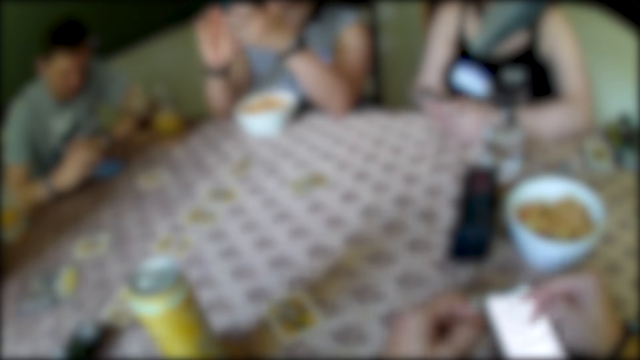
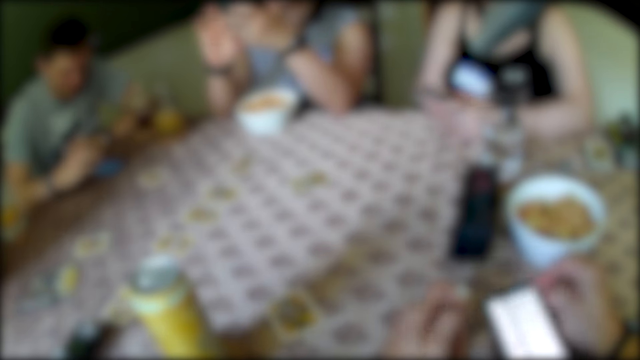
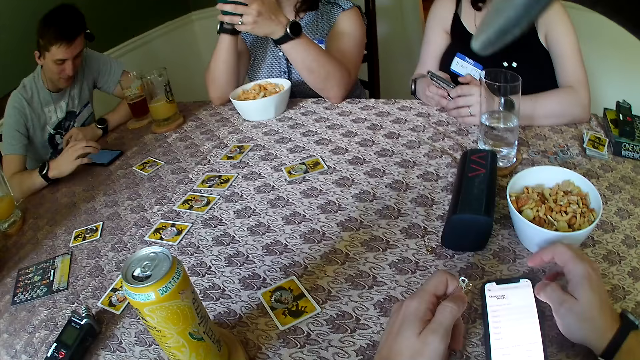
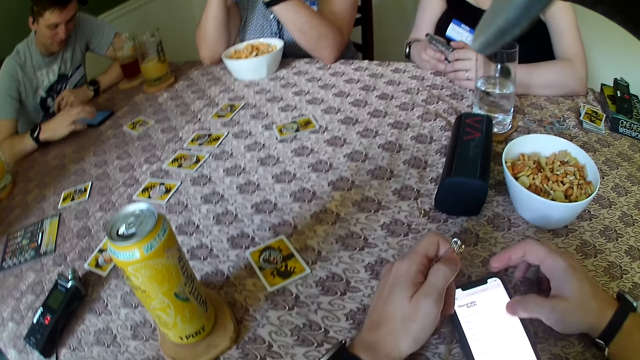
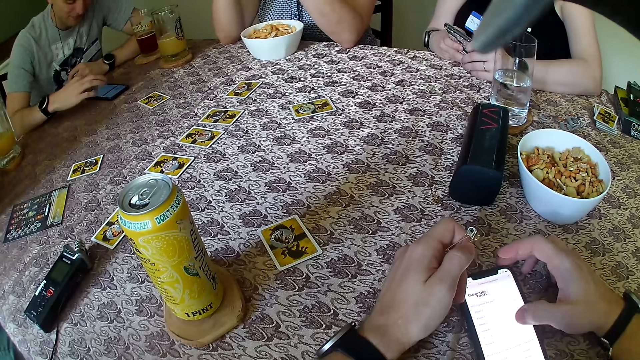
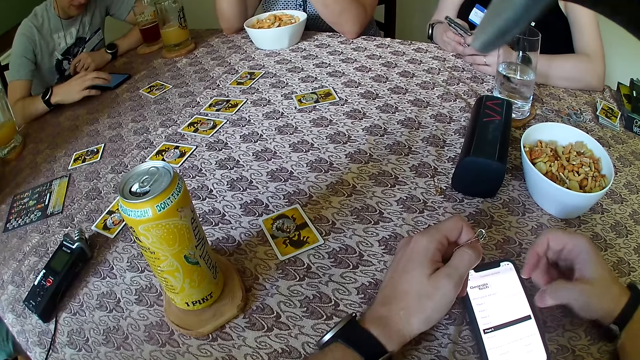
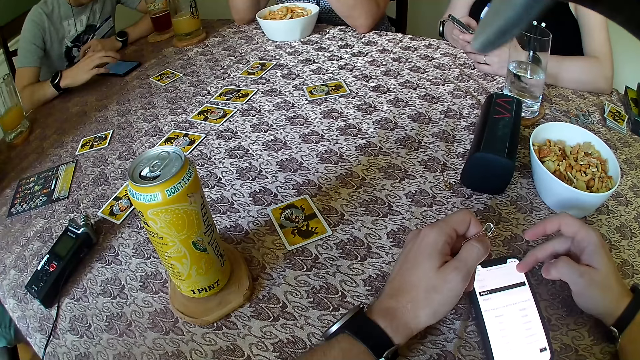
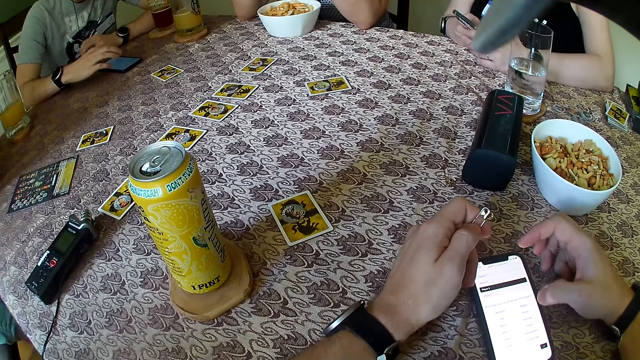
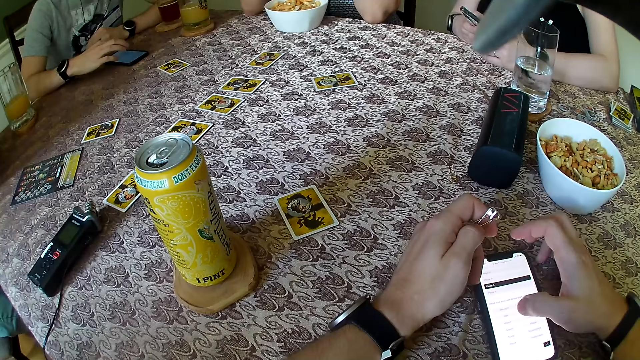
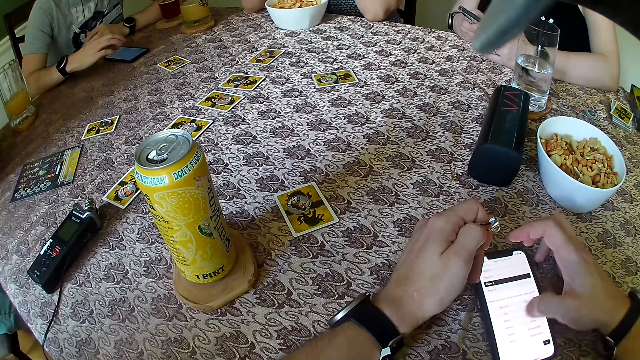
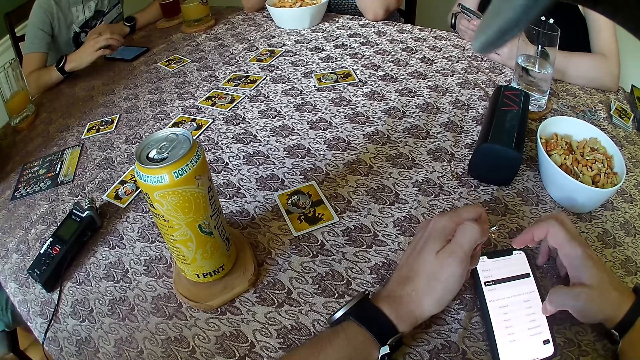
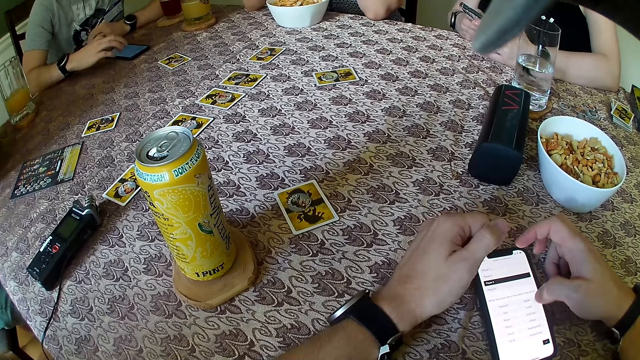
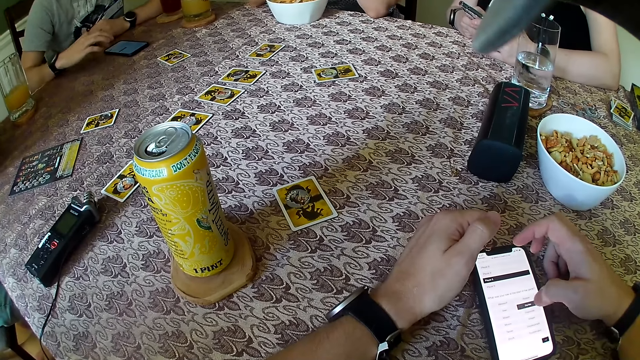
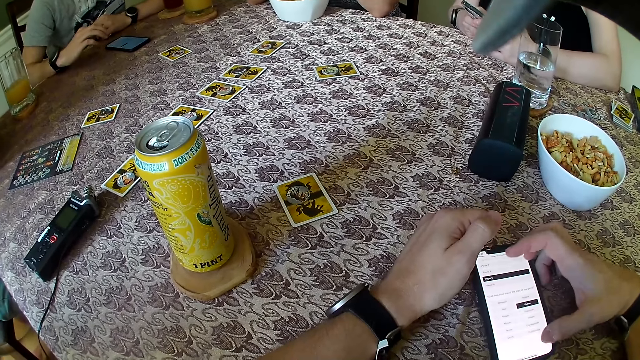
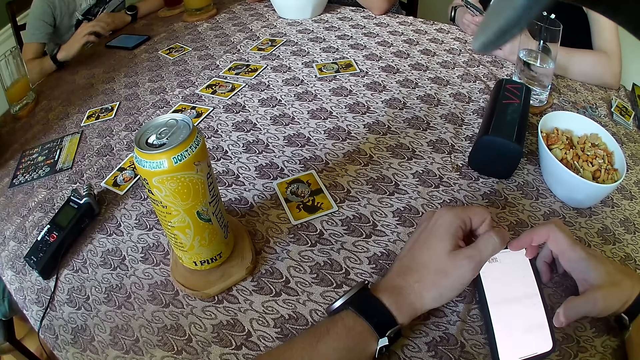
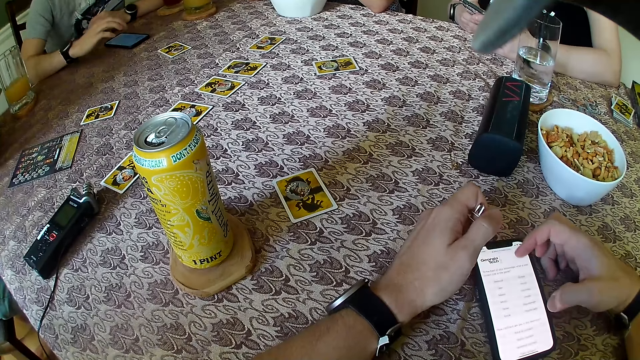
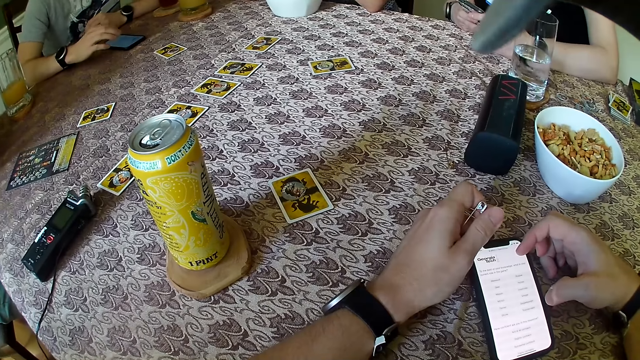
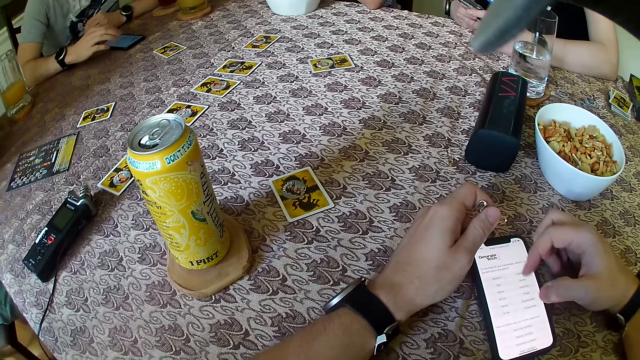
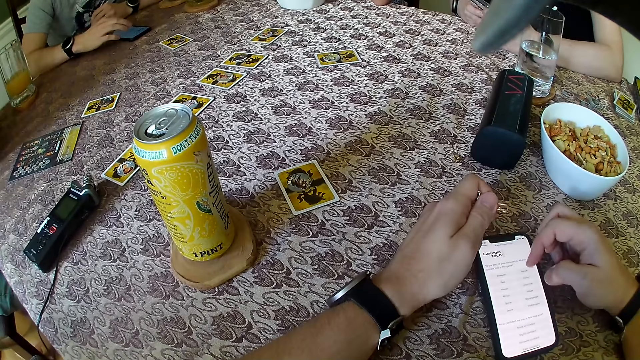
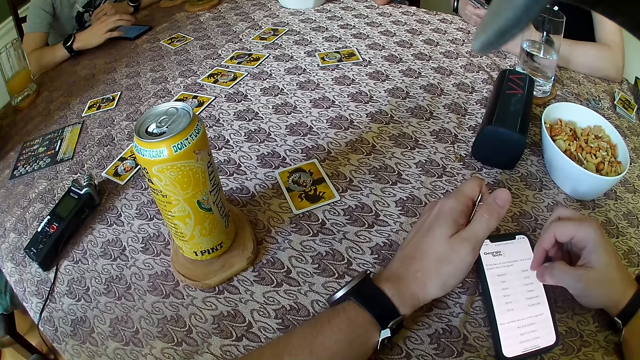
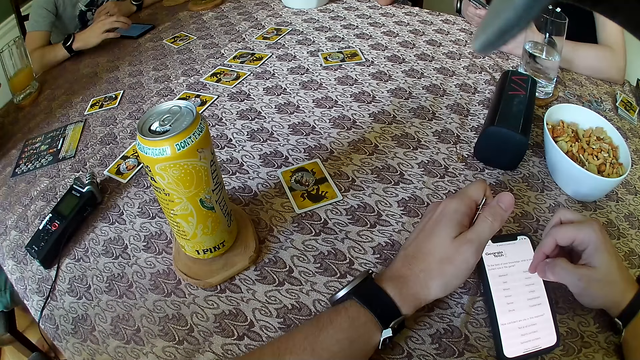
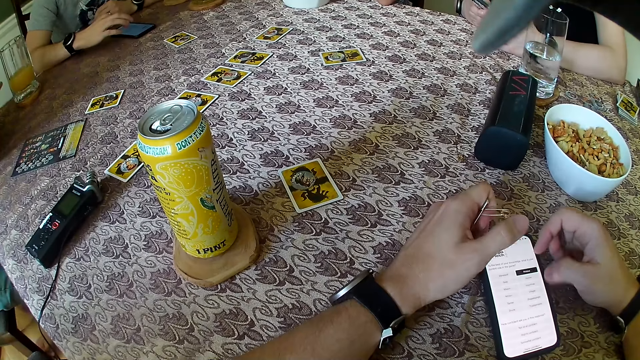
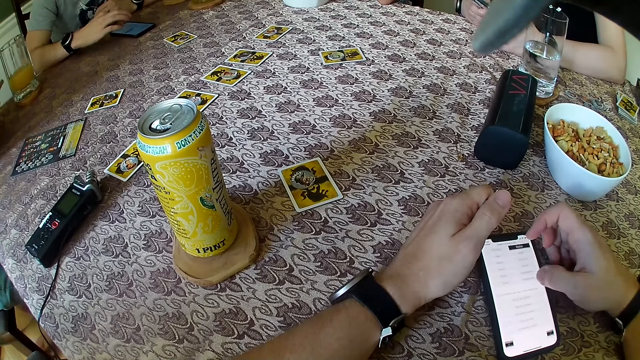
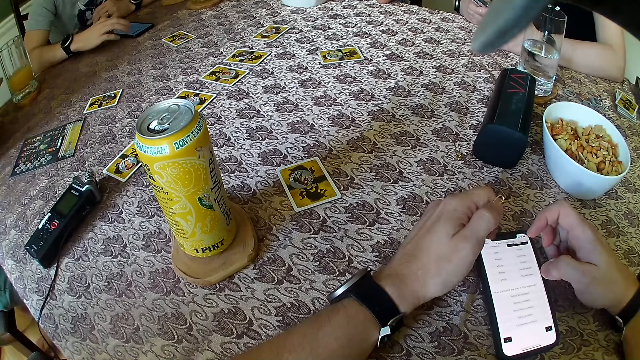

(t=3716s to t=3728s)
A man operates a phone on the table. The camera wearer operates a phone.

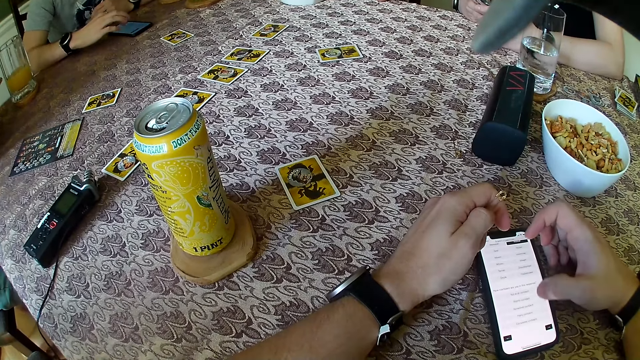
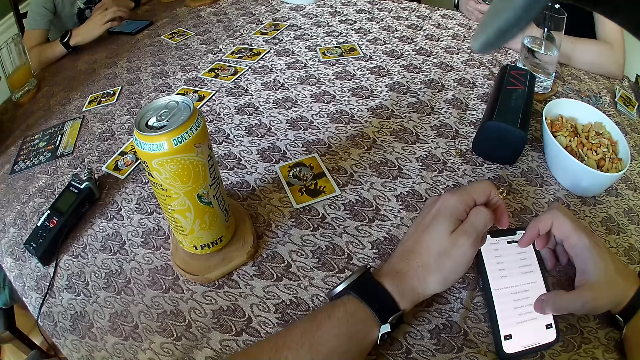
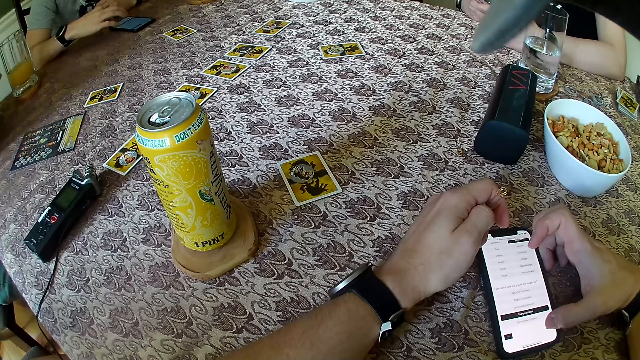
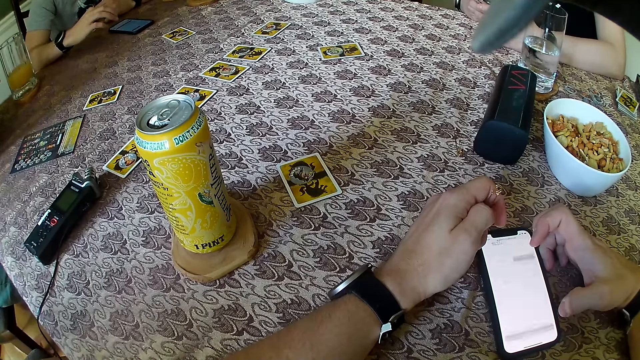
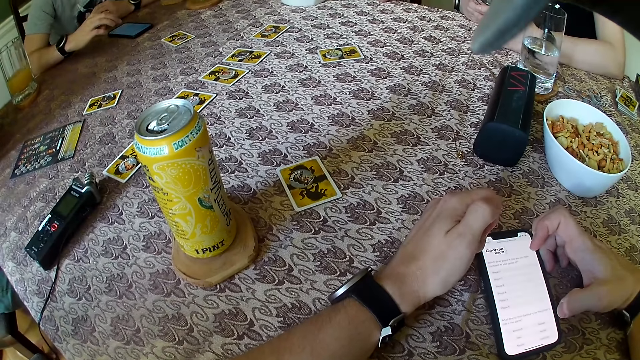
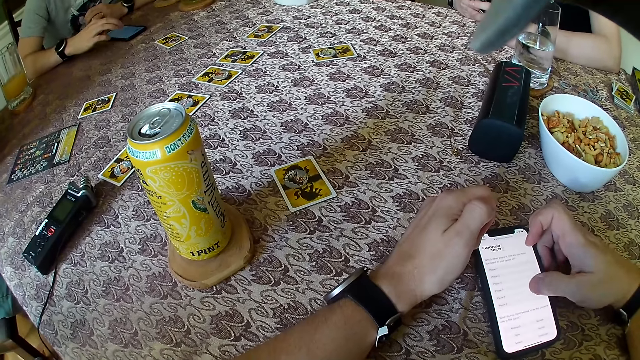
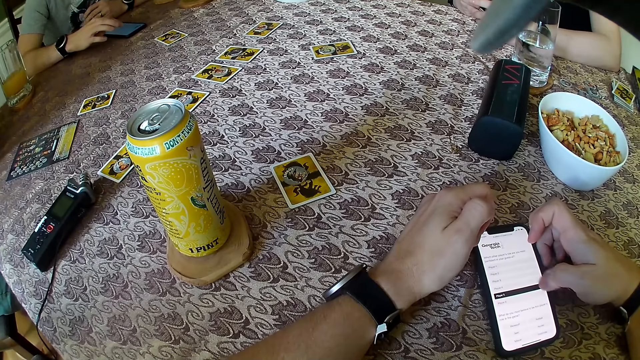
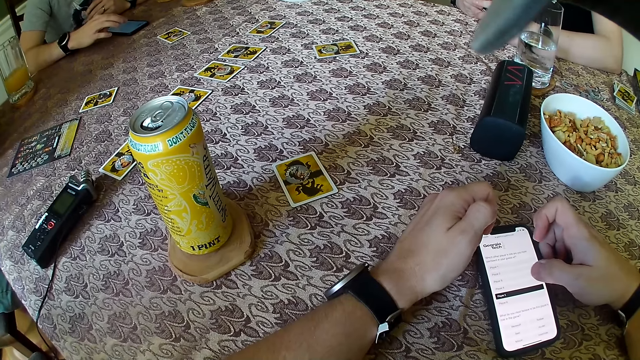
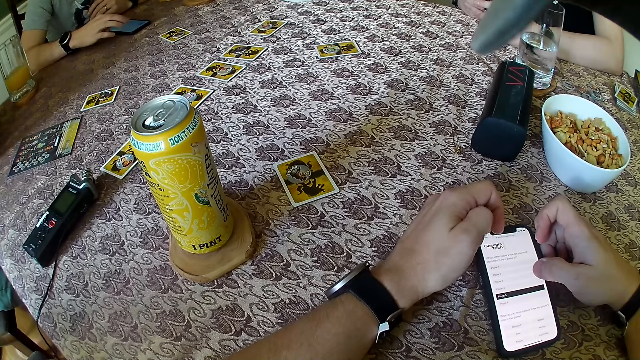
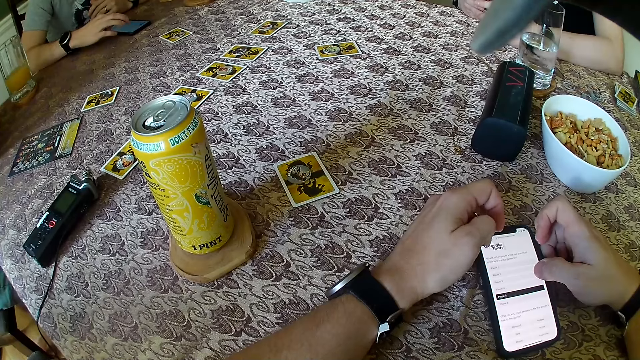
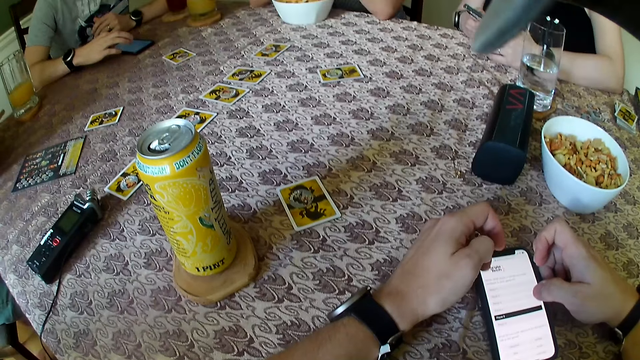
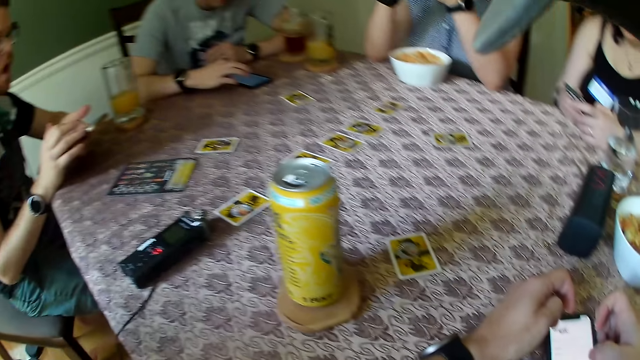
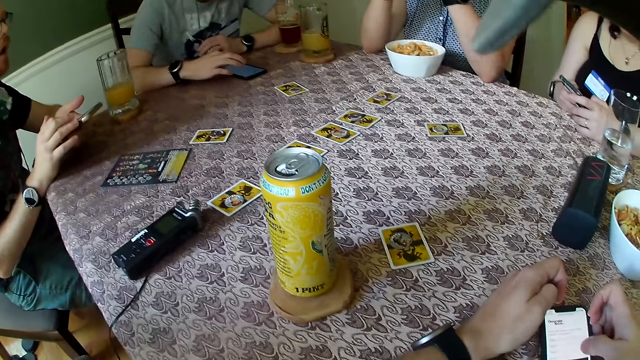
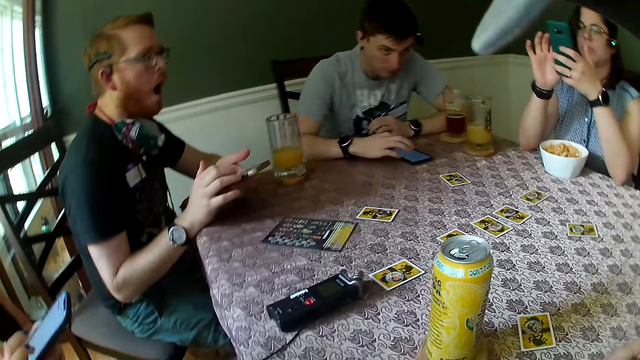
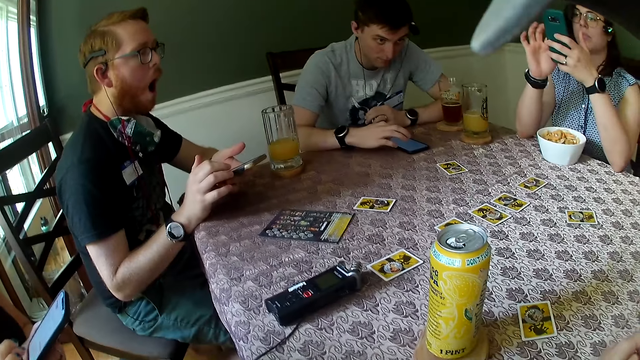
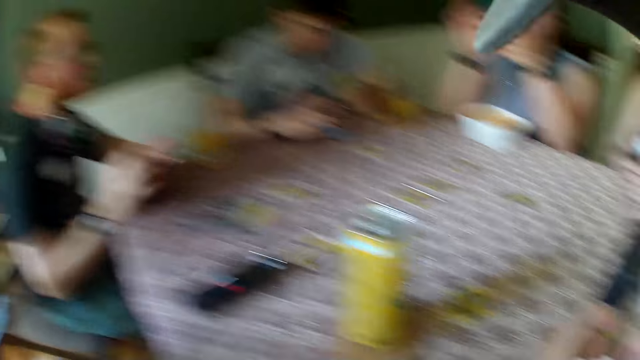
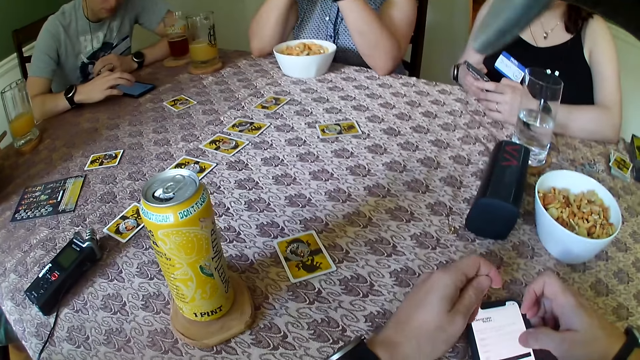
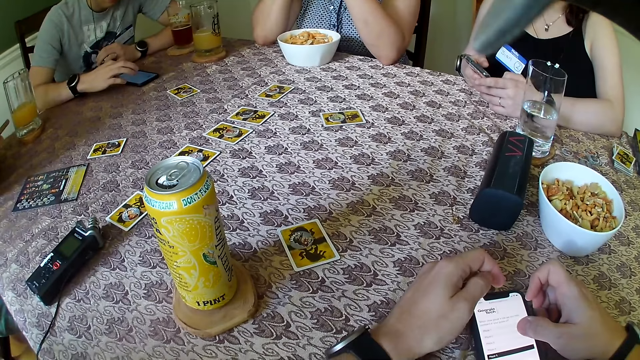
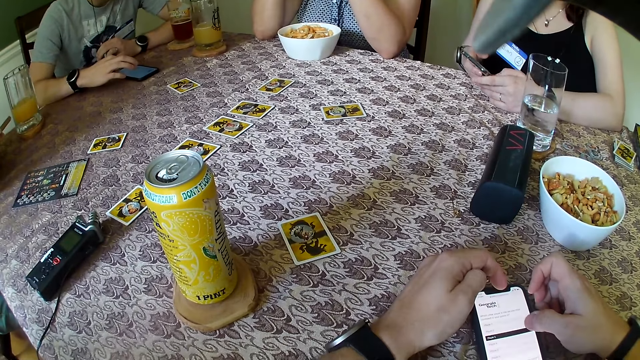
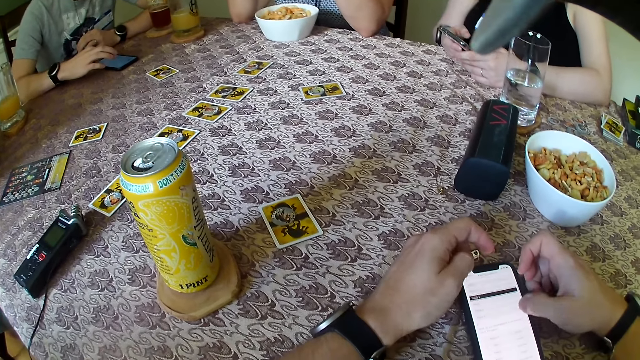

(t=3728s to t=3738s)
A man operates a phone with both hands. The camera wearer operates a phone with both hands. A woman operates a phone with both hands.
